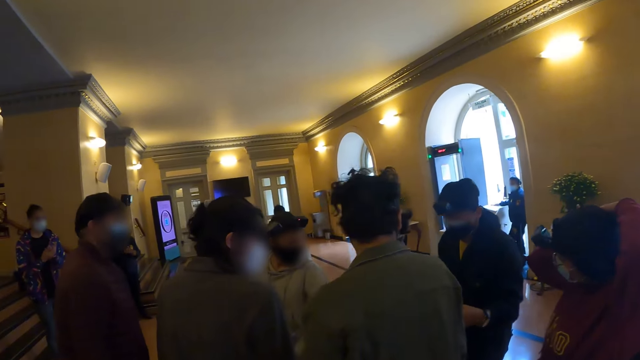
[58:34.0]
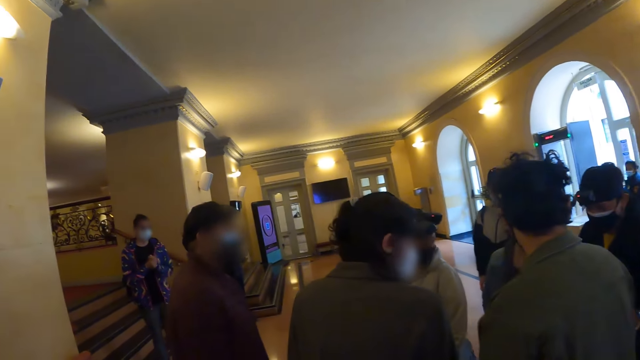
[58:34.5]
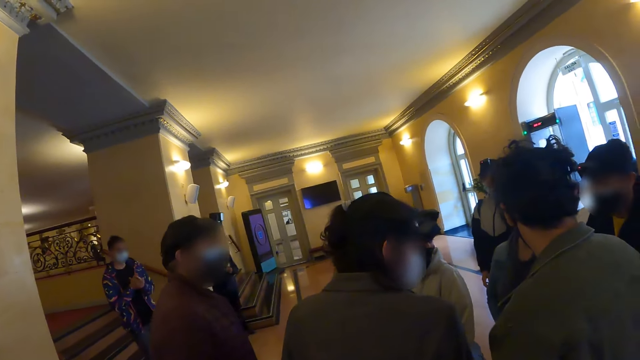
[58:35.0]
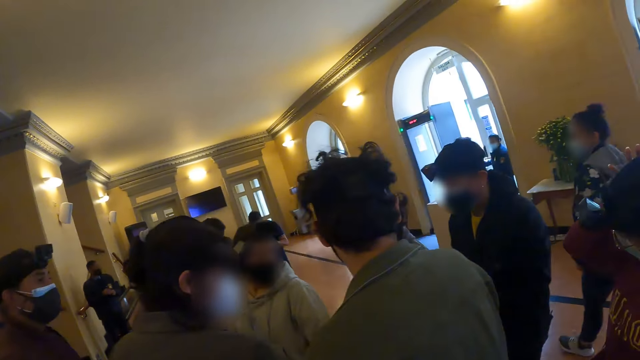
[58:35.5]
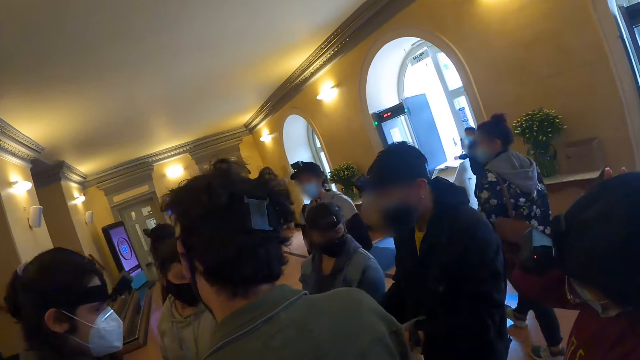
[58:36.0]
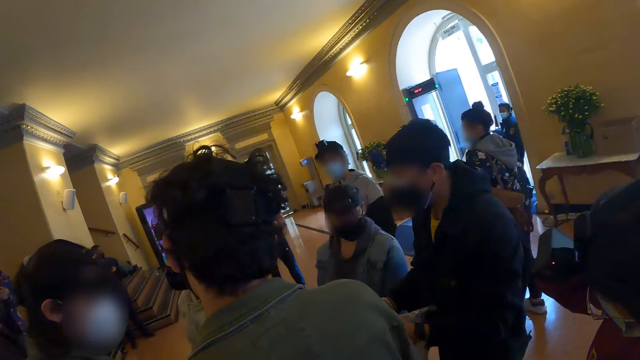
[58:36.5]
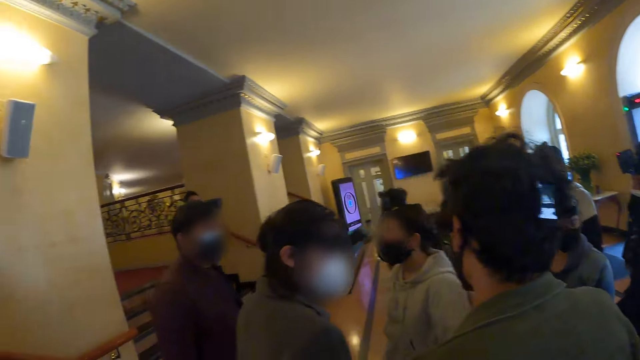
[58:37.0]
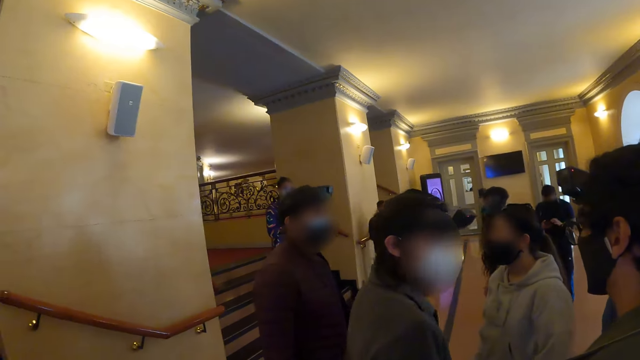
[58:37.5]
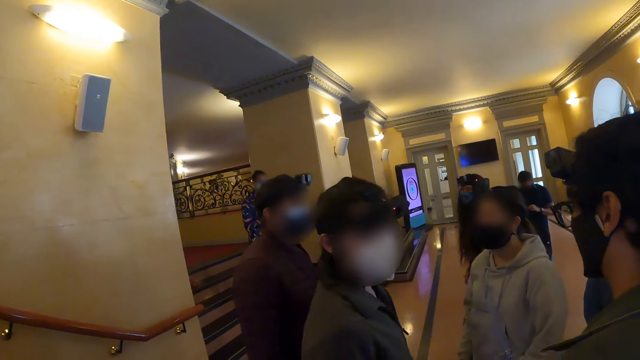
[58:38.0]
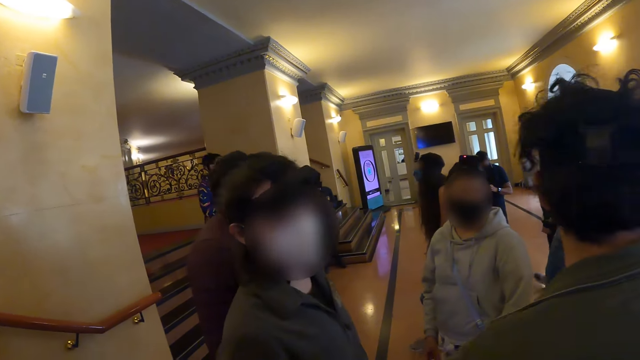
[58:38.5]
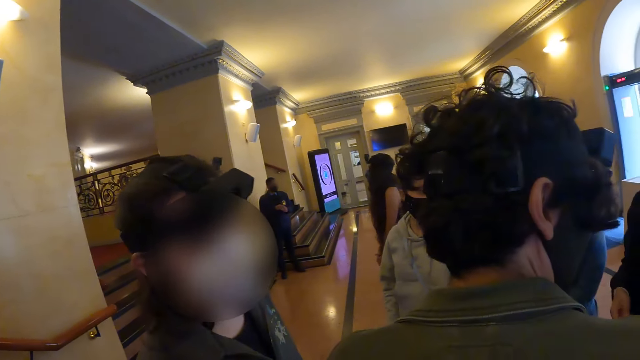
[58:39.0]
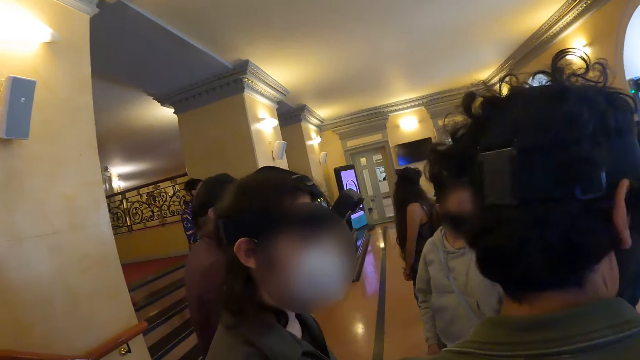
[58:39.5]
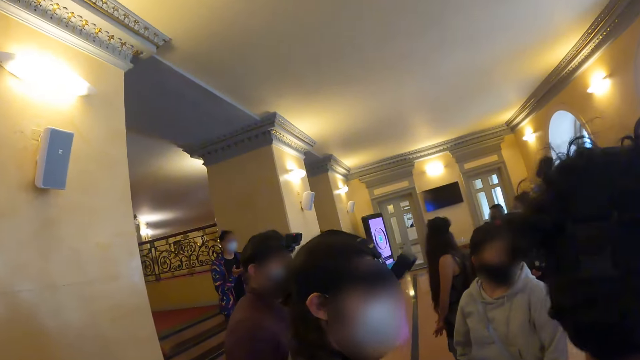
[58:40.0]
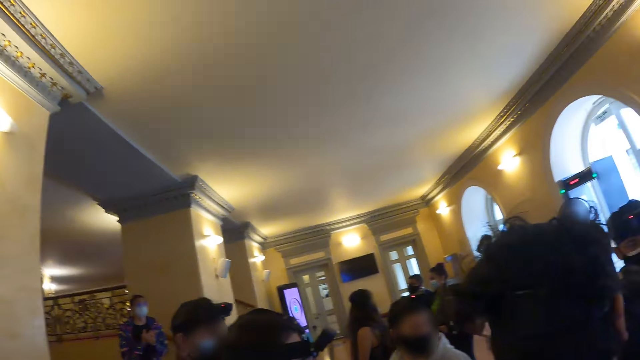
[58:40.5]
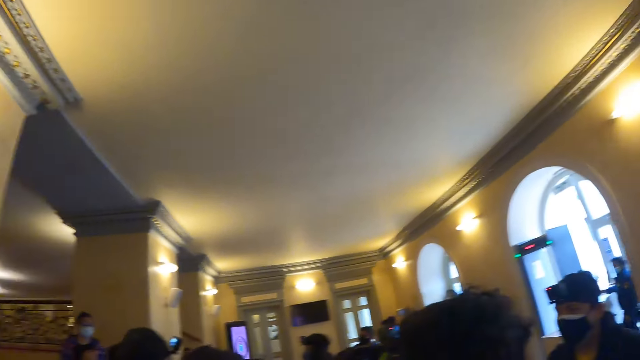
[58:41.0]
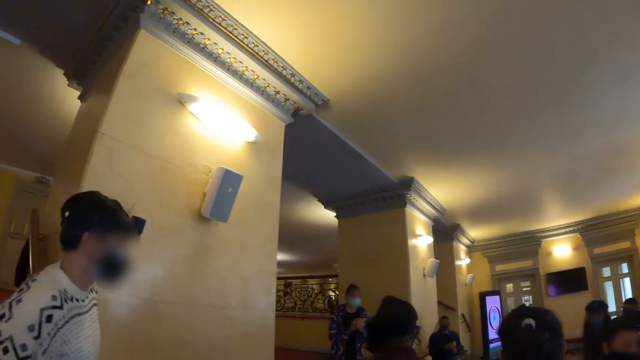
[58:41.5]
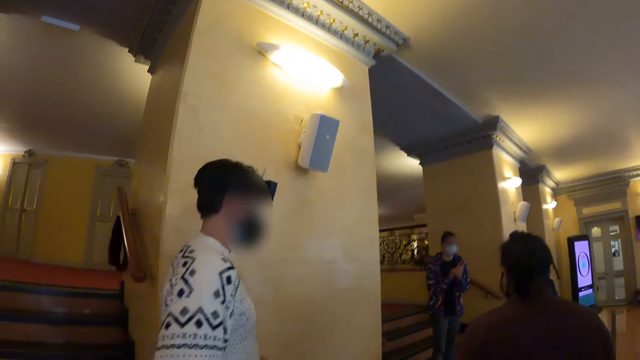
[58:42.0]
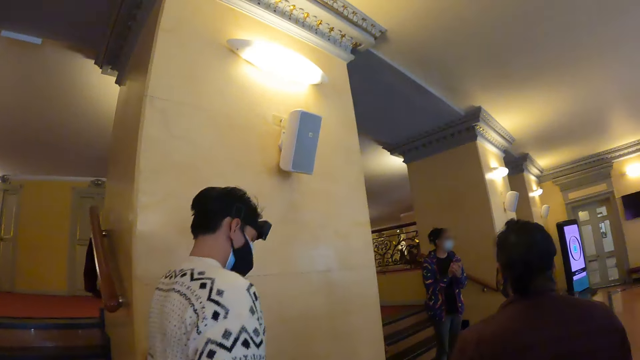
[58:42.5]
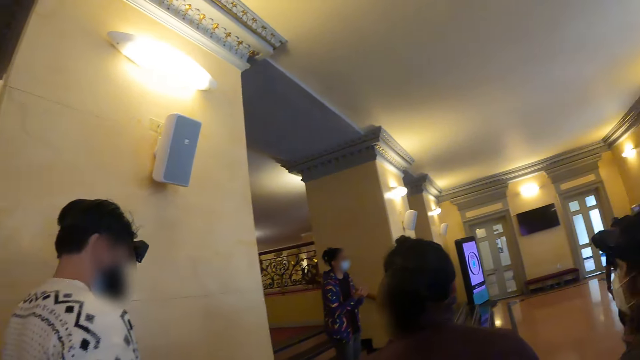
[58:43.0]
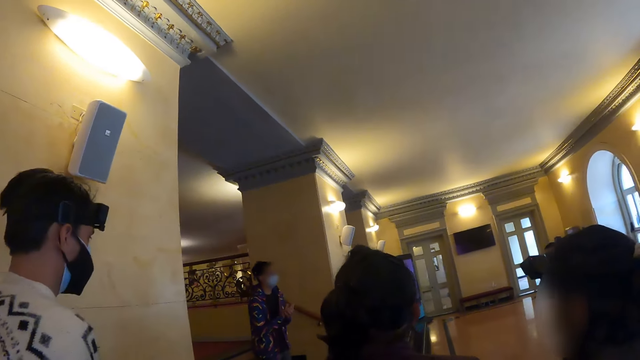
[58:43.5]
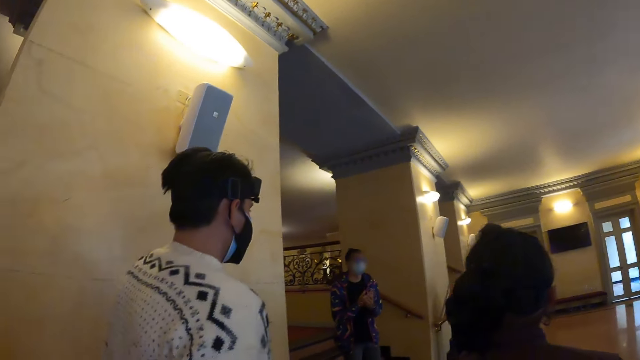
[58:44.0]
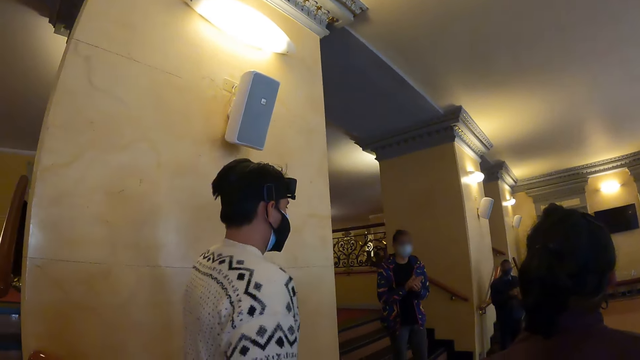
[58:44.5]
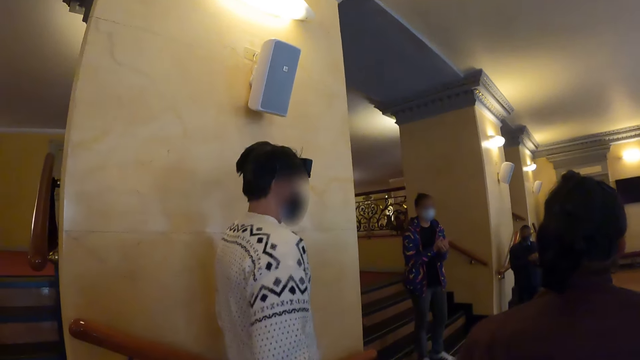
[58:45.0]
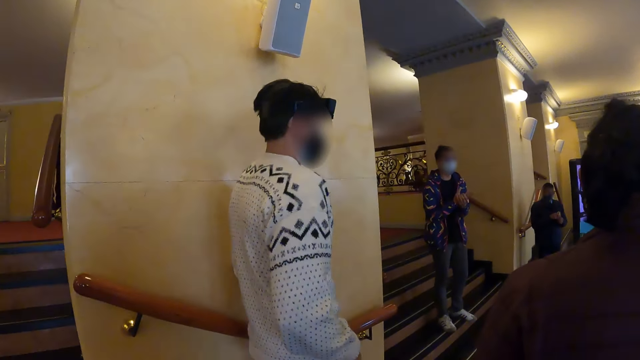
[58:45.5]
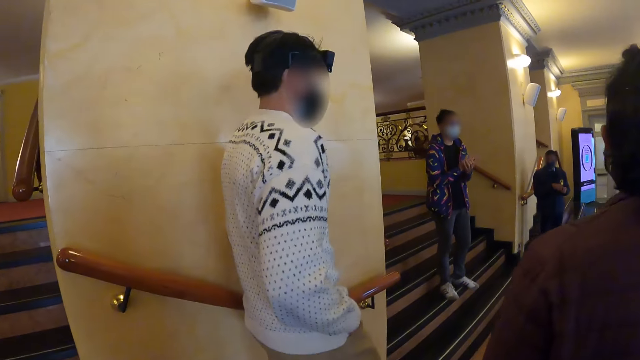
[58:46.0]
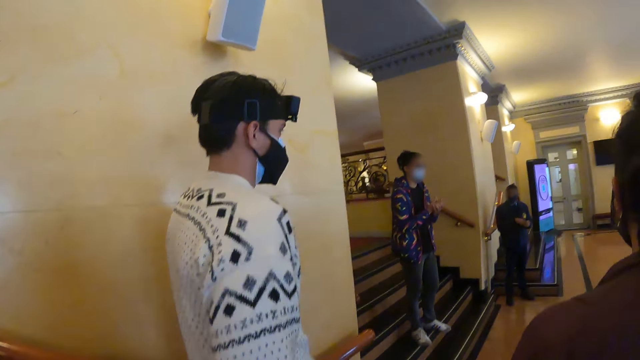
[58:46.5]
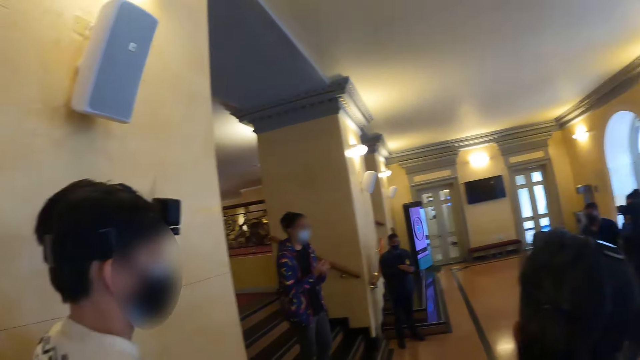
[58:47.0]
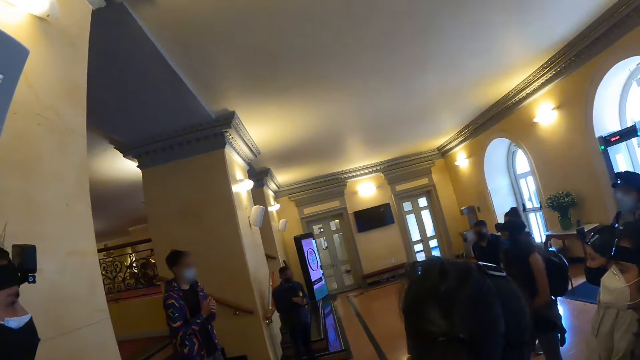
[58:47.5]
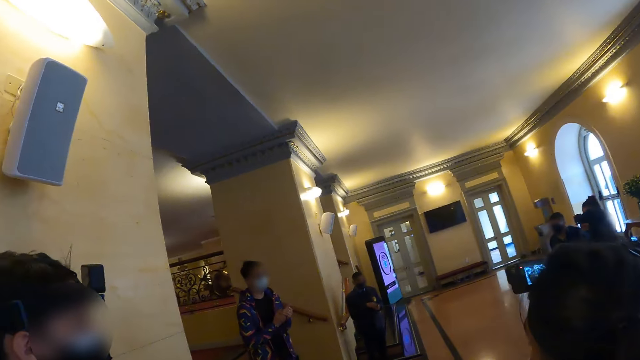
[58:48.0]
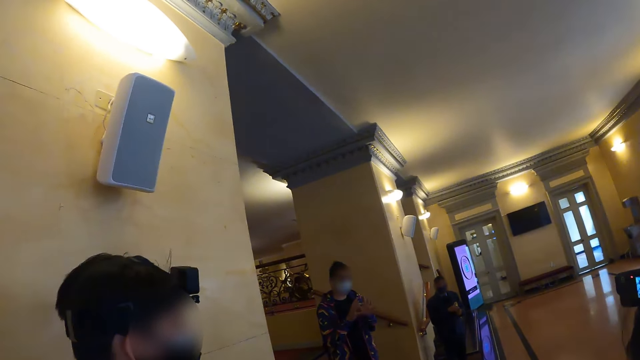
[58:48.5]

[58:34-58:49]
A docent talks to the group.

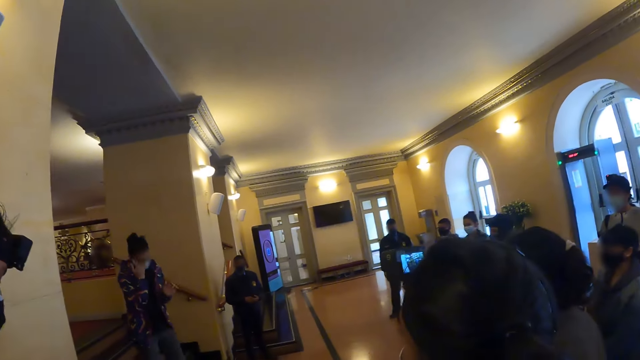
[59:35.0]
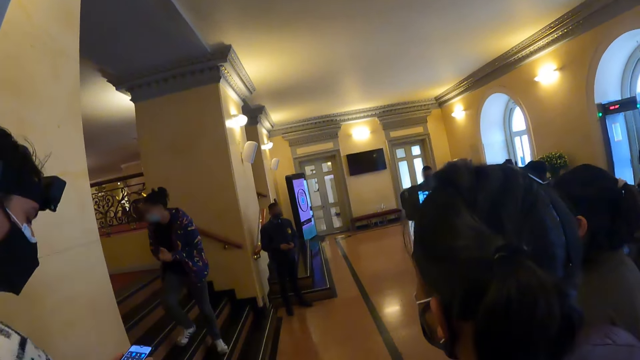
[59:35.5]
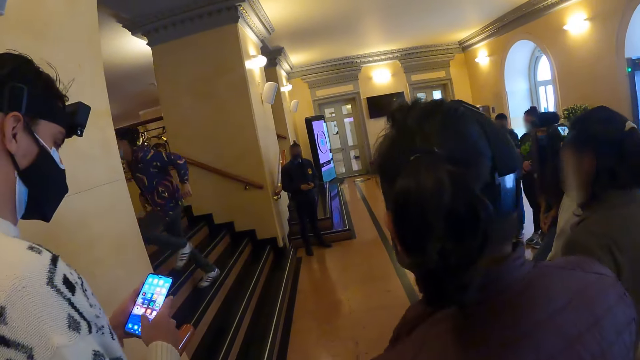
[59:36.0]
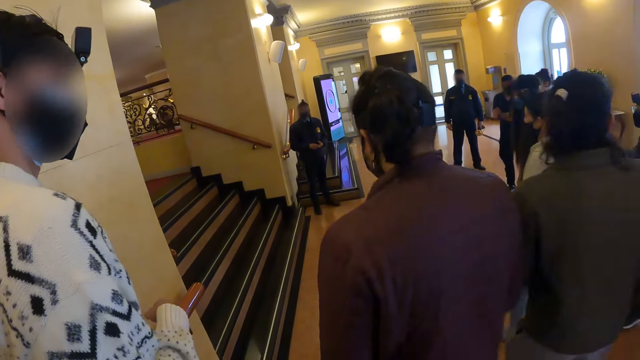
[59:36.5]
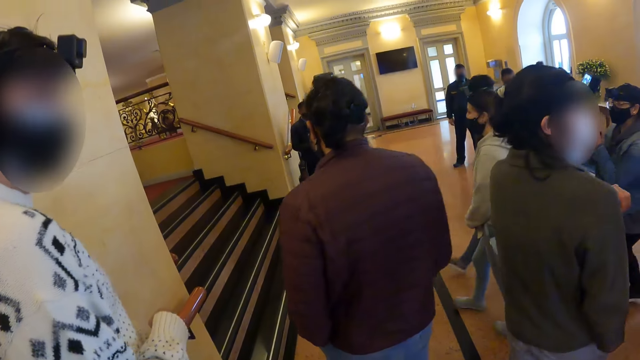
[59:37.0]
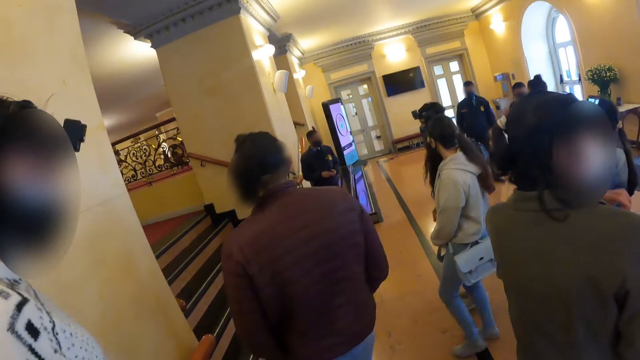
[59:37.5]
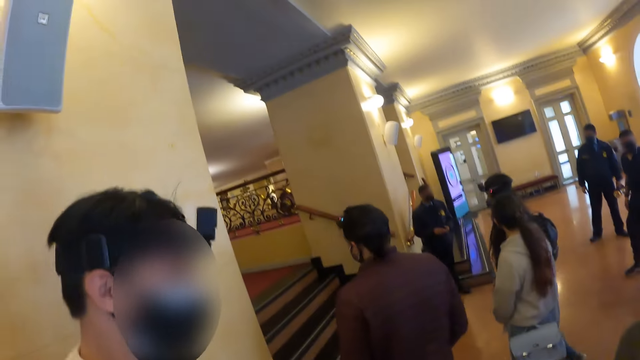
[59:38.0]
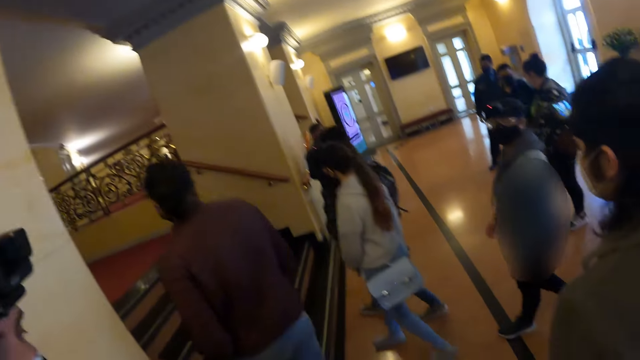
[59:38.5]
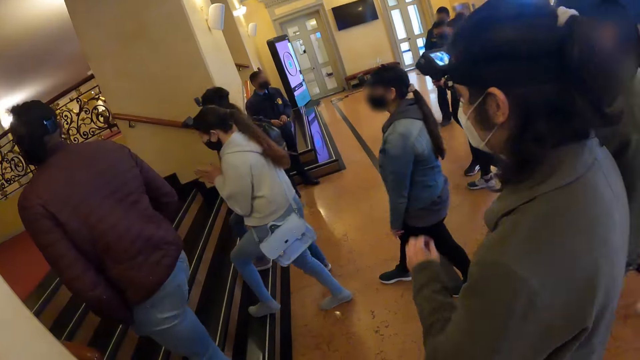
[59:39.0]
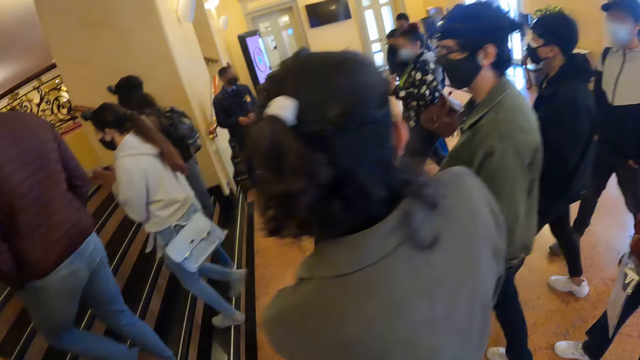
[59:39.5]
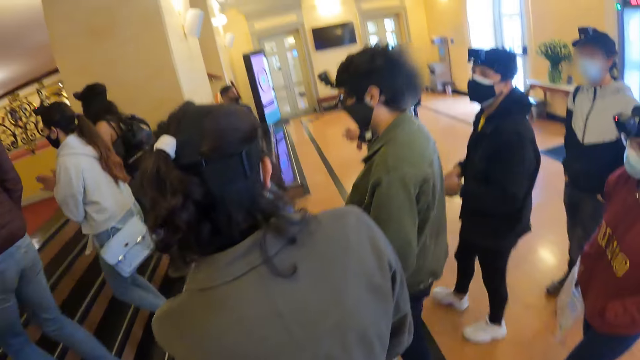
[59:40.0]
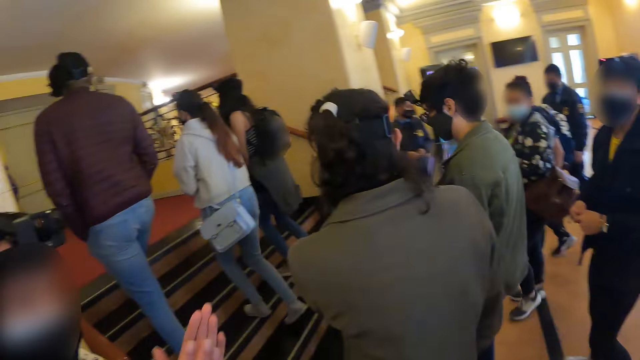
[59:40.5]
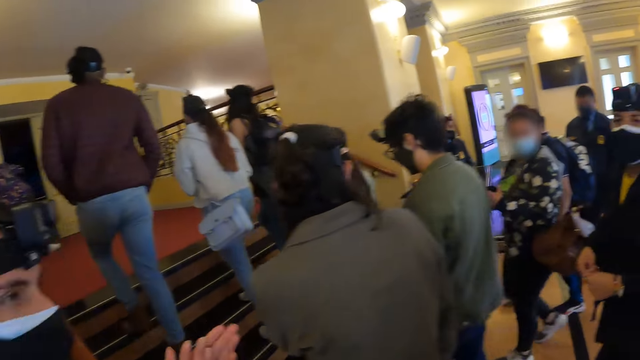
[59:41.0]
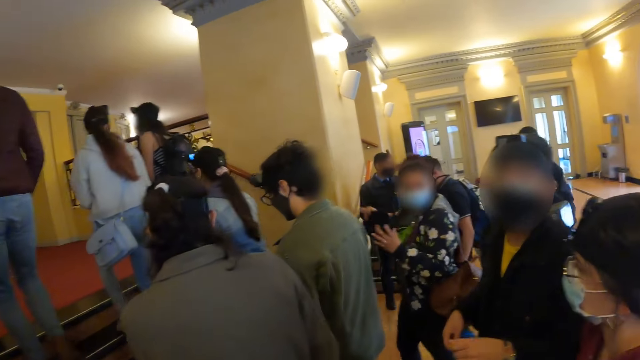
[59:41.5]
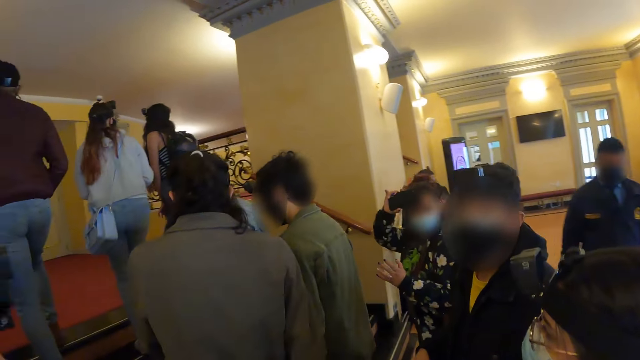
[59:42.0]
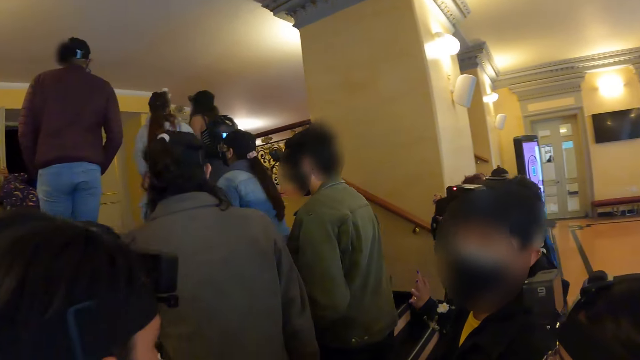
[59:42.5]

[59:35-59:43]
The camera wearer interacts with a man. They walk up the stairs. The man claps the hands.
